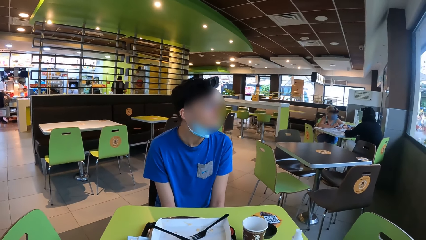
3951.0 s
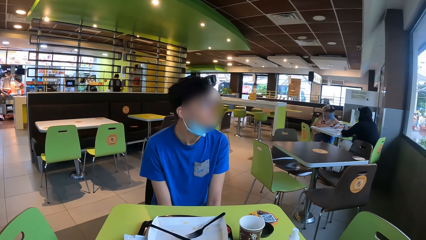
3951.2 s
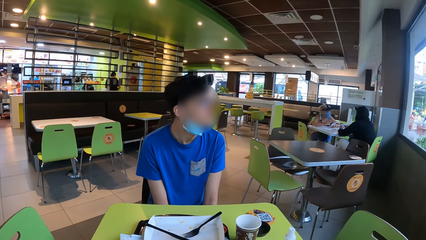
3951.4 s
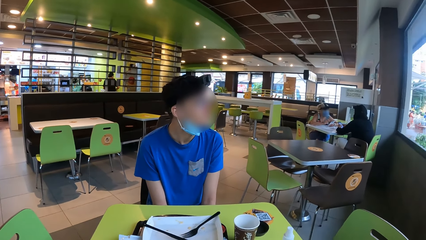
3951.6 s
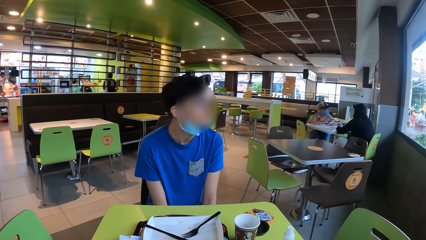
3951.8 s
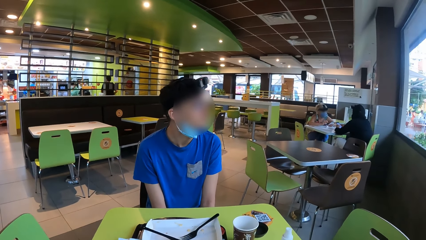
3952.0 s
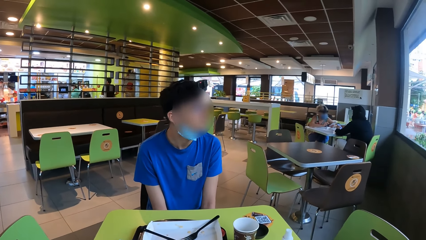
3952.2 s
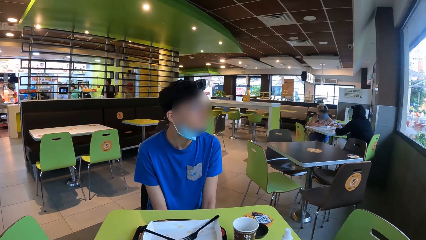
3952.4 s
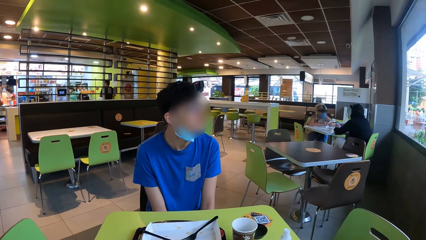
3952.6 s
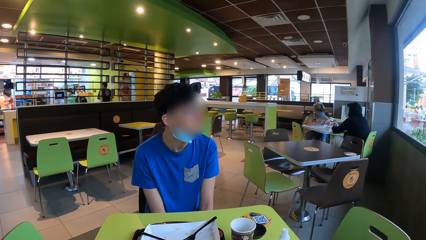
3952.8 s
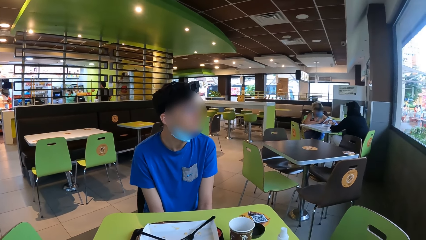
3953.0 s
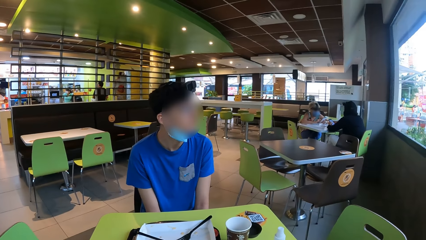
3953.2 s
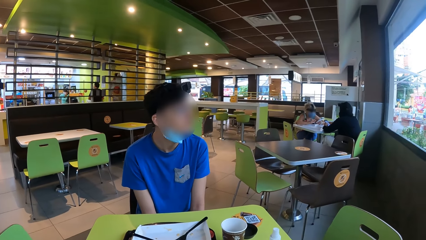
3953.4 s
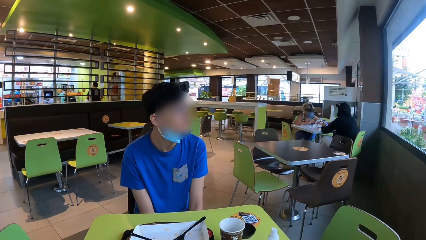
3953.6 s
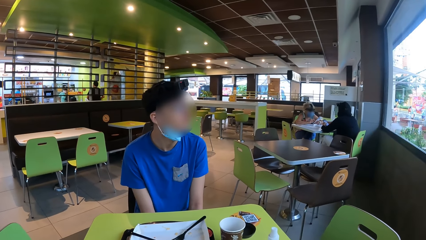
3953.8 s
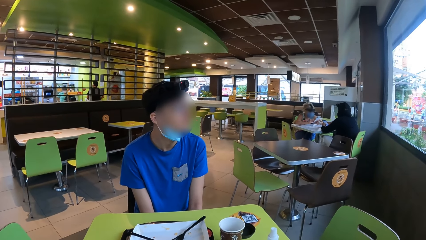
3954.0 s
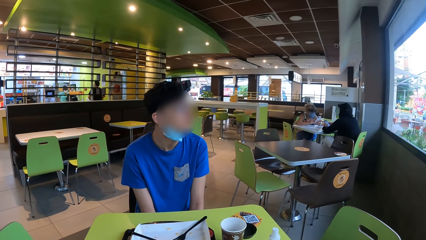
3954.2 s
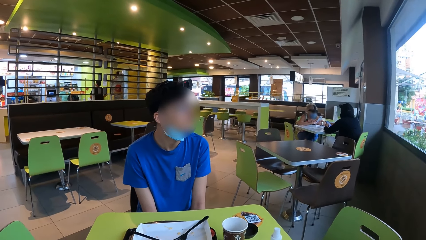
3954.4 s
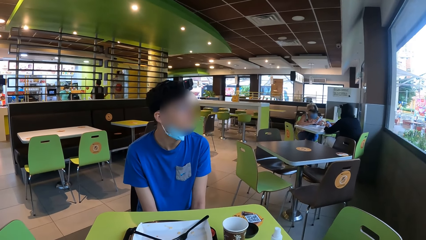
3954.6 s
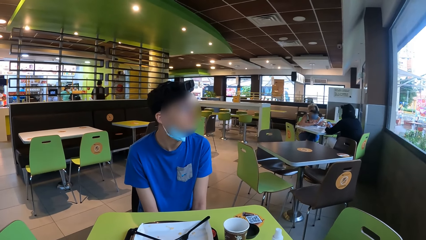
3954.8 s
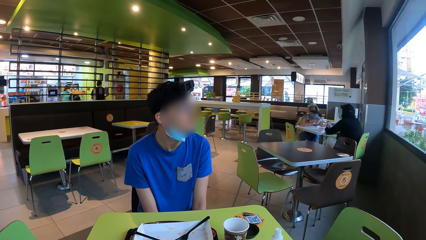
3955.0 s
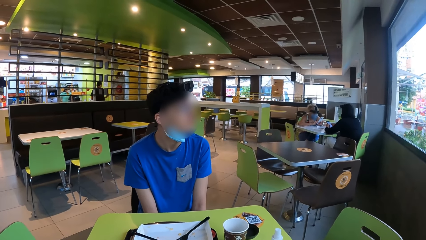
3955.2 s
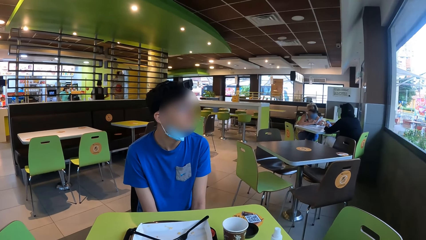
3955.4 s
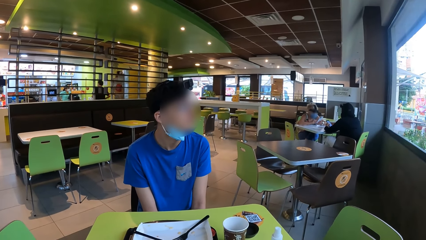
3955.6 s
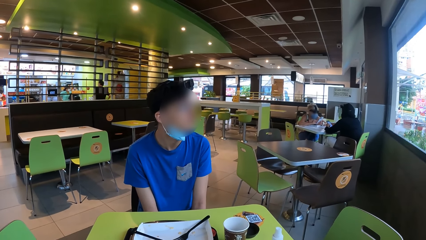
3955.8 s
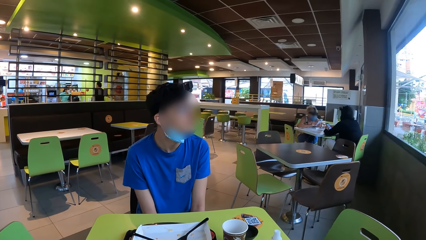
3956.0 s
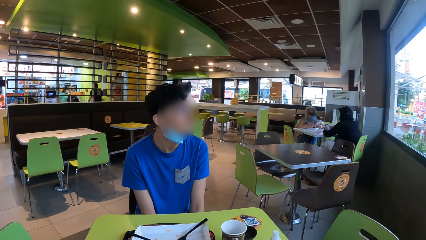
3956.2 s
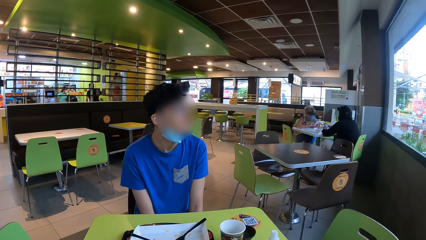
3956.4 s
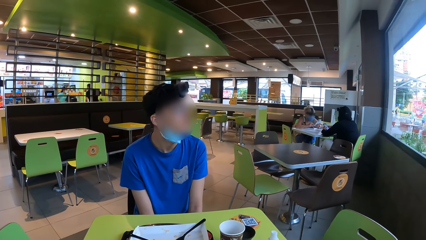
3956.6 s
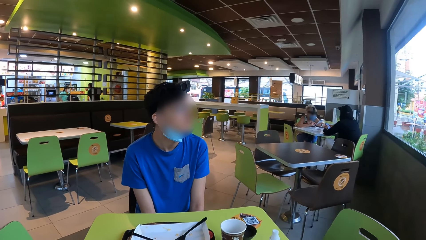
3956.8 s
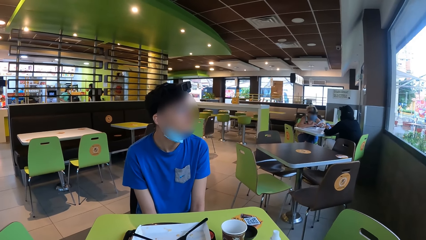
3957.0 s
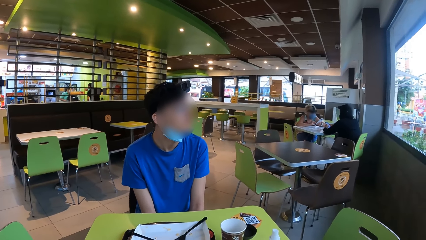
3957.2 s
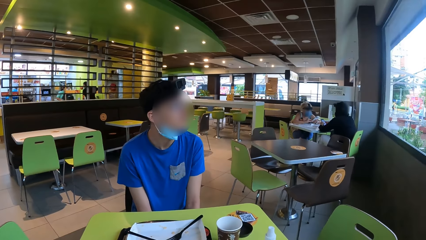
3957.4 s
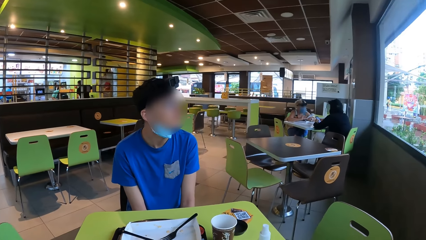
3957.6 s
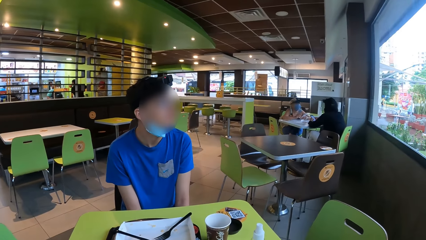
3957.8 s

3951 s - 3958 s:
A man looks outside the window.

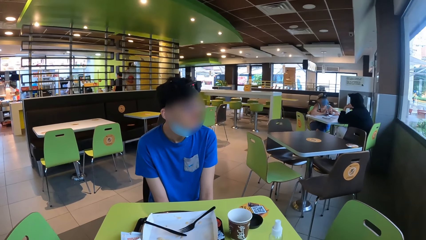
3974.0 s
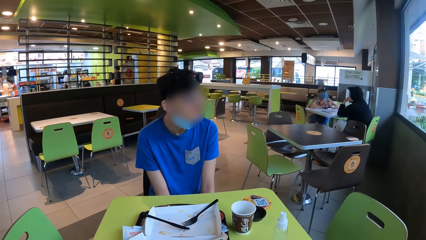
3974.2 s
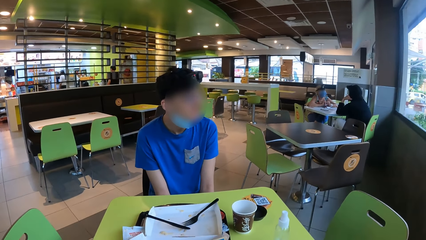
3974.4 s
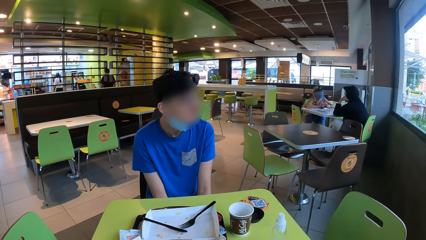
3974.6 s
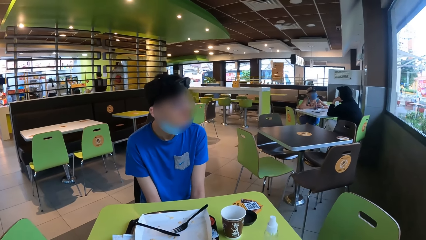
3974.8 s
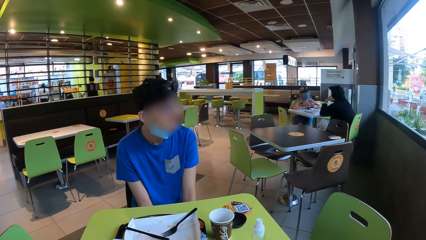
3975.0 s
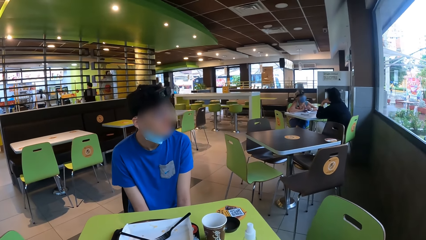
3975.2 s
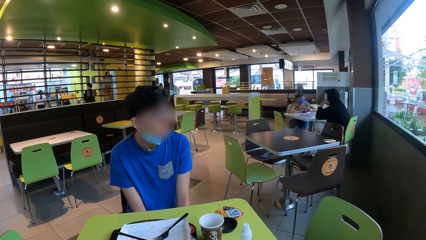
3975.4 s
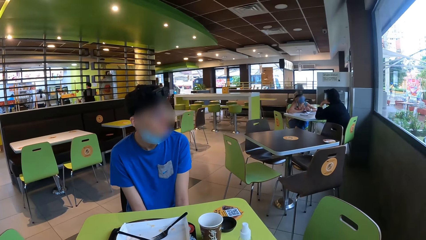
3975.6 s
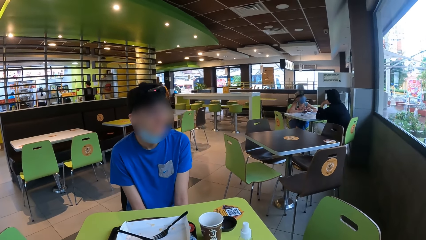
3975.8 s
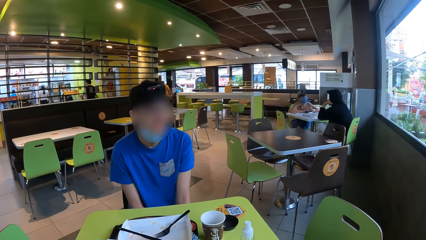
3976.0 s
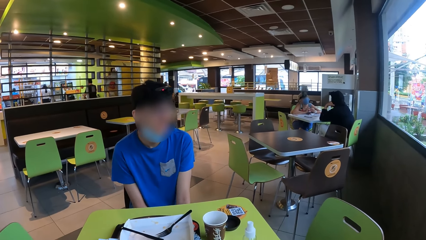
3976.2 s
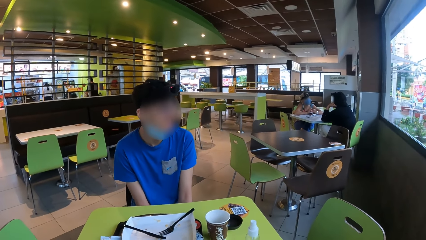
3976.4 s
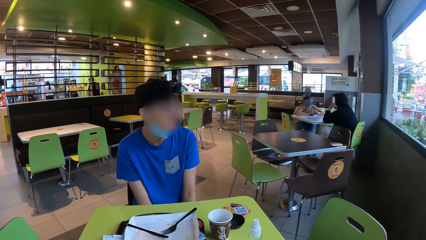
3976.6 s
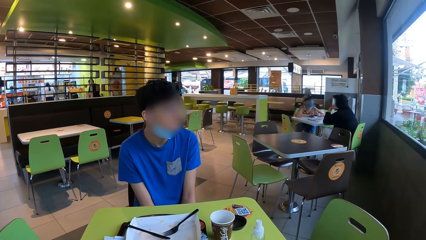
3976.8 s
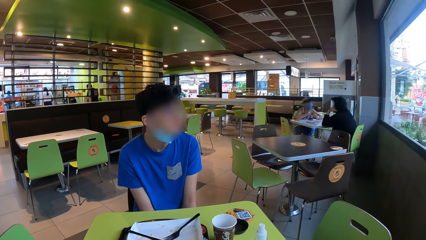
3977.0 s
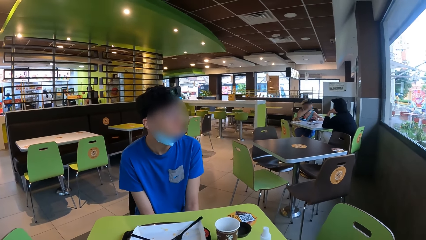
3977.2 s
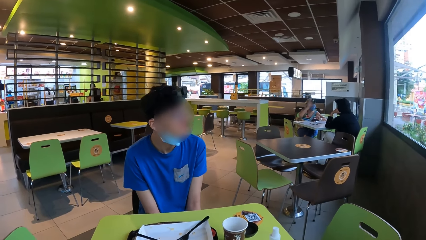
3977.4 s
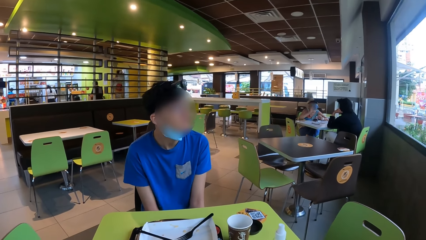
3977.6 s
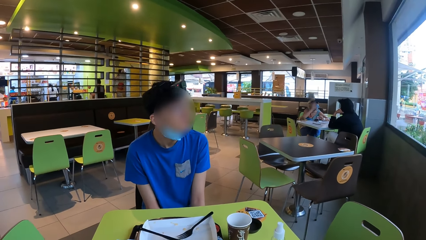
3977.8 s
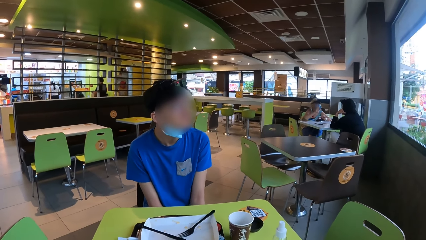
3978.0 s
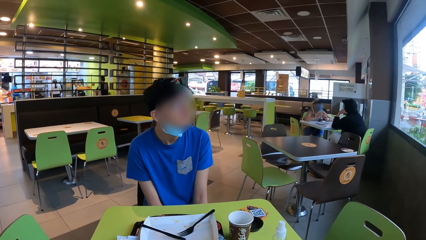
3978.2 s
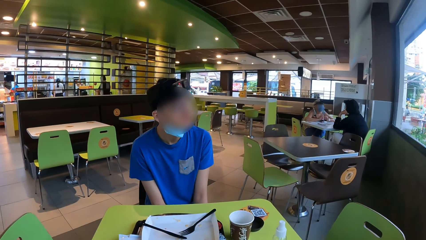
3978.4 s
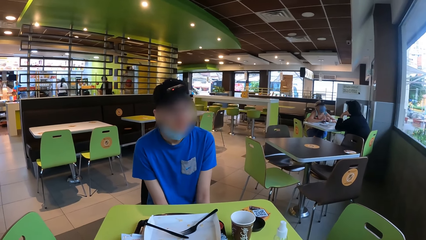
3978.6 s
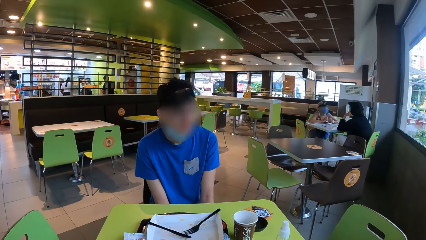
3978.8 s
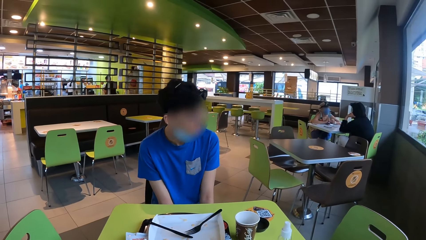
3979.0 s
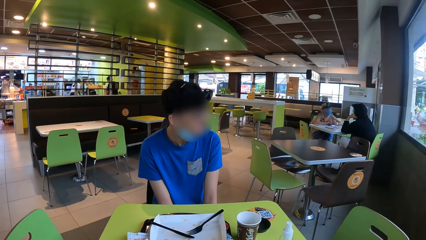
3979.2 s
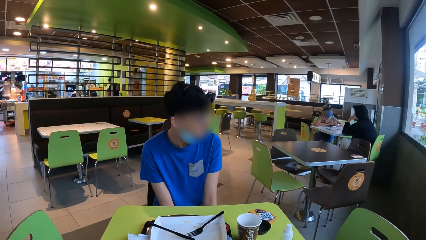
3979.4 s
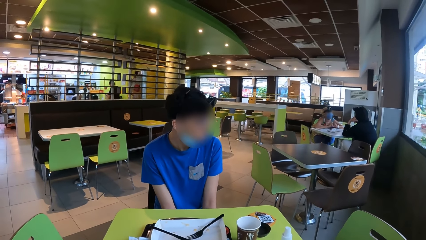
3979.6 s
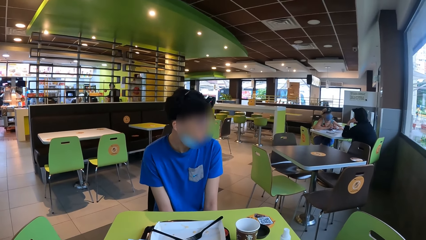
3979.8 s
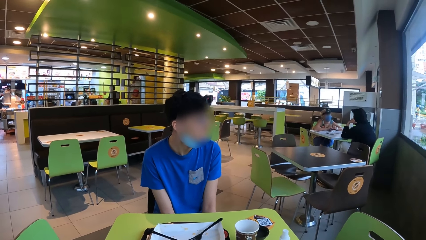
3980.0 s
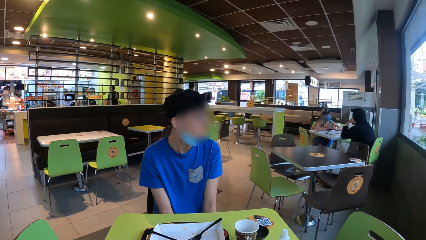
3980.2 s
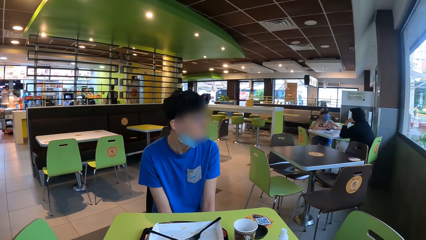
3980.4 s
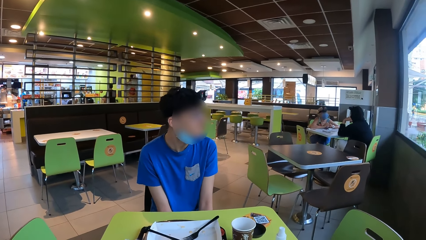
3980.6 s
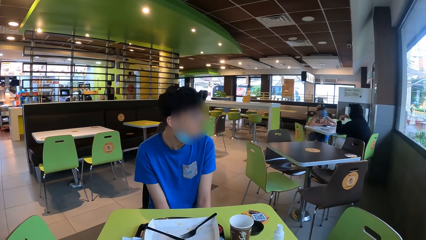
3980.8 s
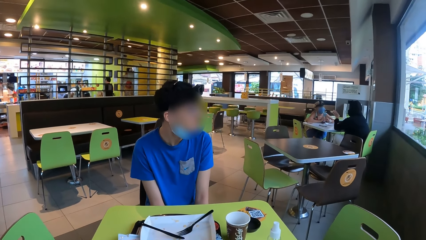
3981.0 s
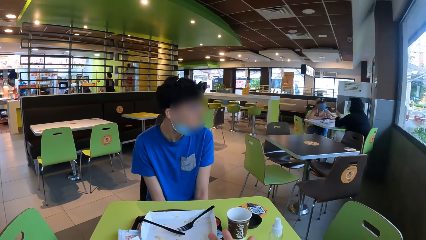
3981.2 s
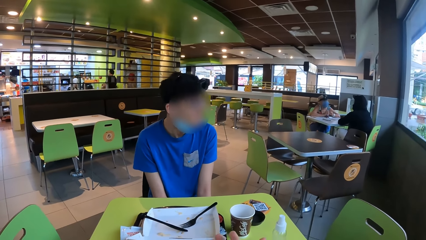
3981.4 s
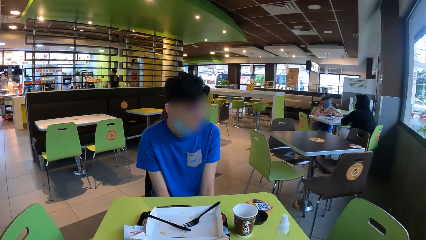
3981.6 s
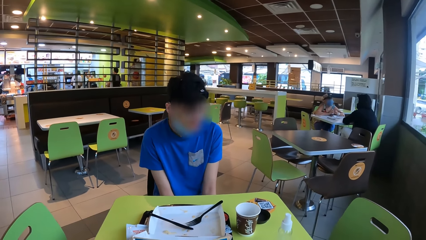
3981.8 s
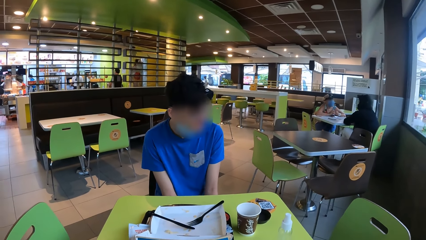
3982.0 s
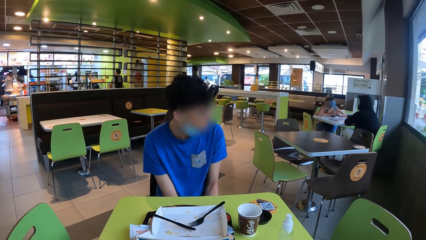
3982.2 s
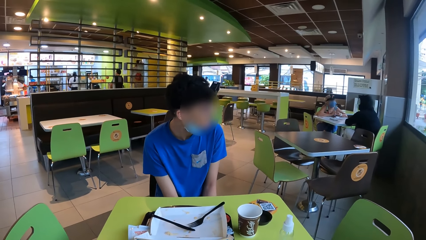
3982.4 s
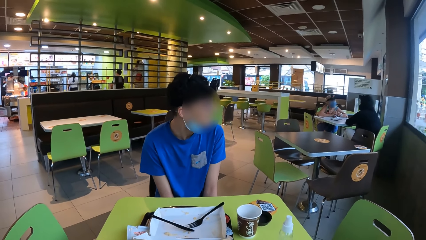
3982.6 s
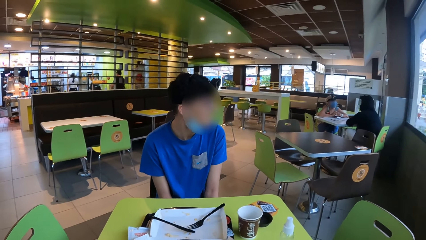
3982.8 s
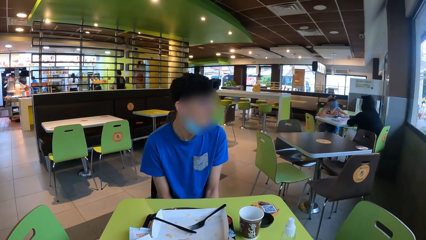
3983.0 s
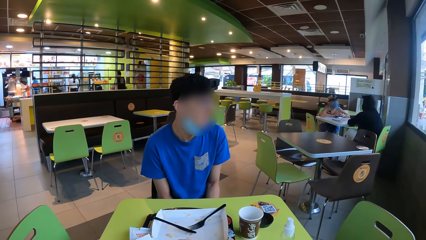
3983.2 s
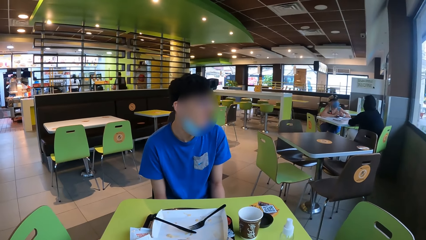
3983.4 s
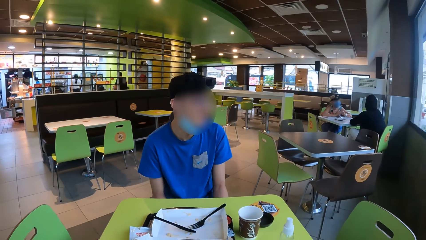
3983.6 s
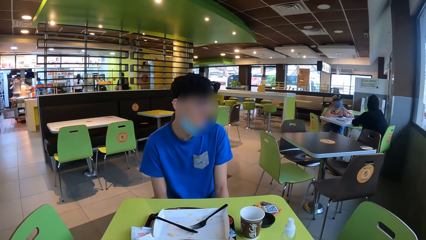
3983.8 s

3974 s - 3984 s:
A man turns a little. The man moves the head.
